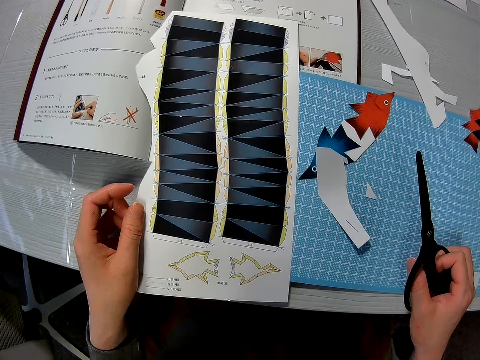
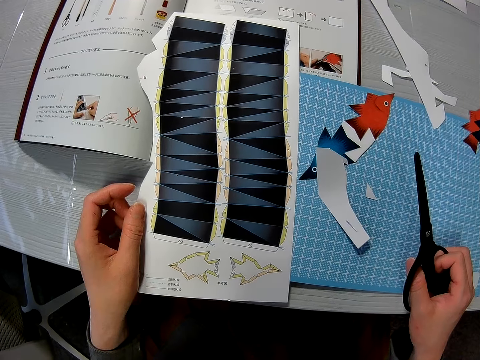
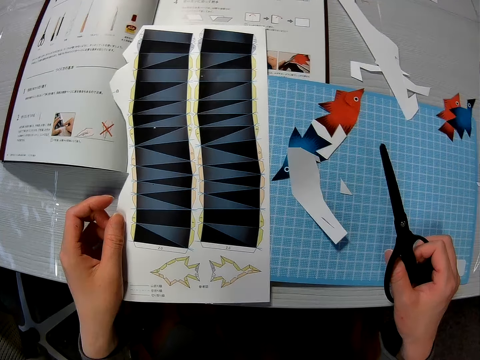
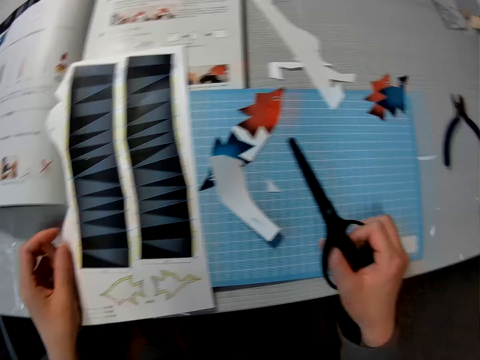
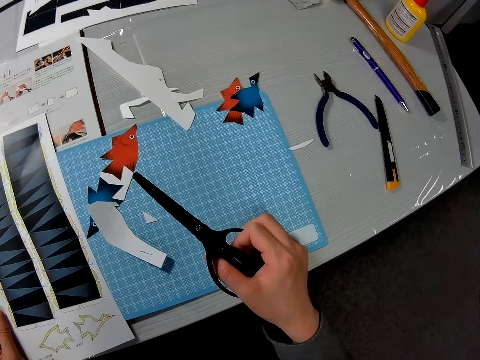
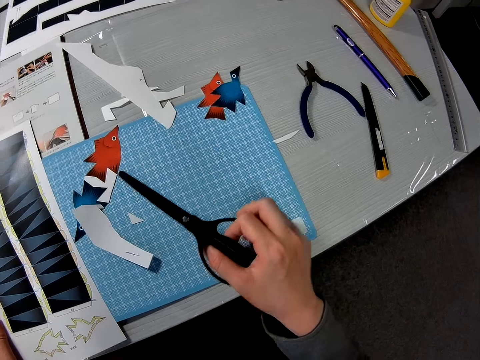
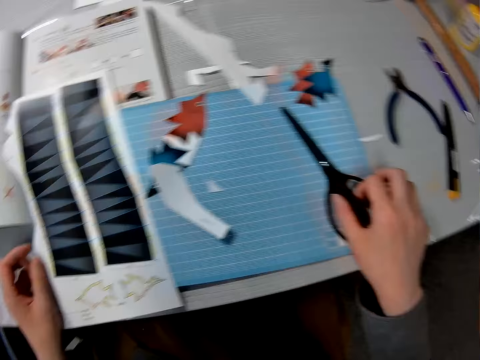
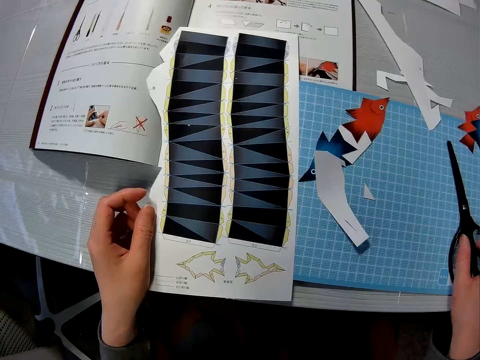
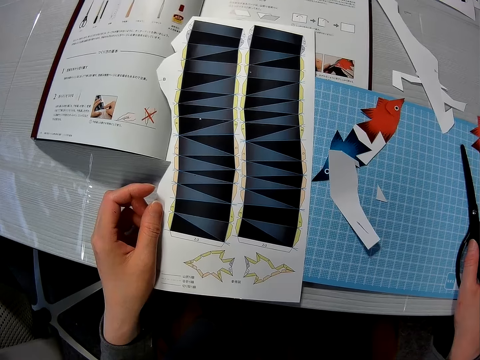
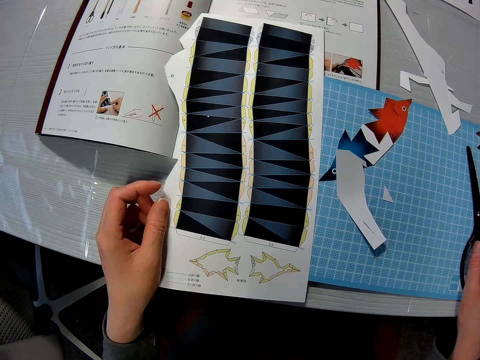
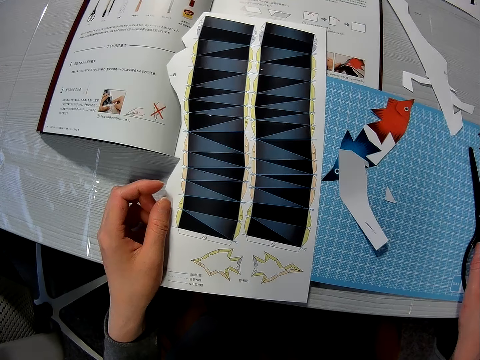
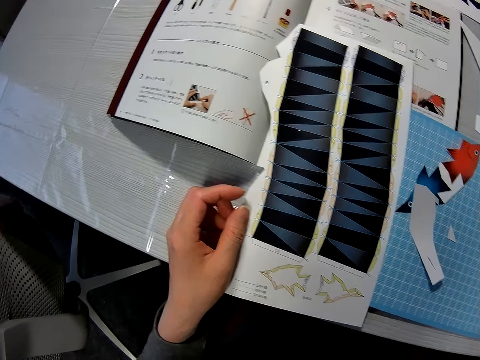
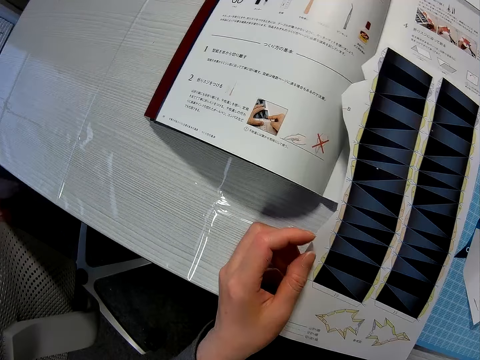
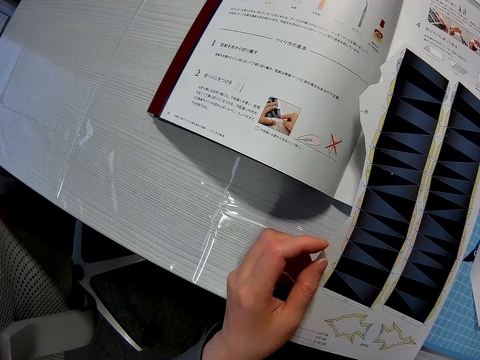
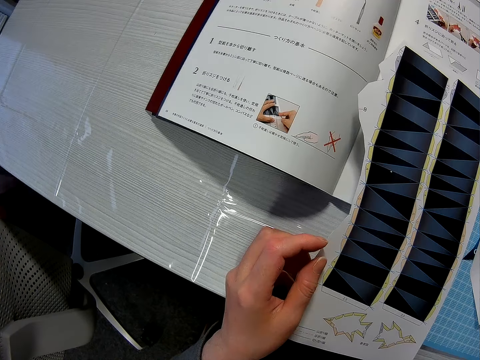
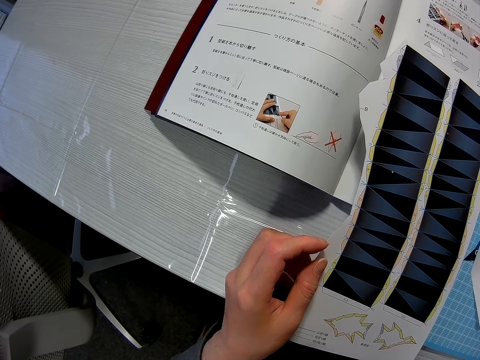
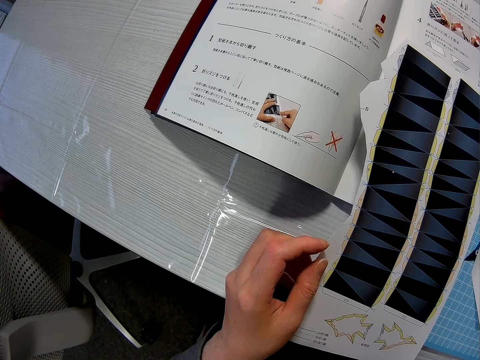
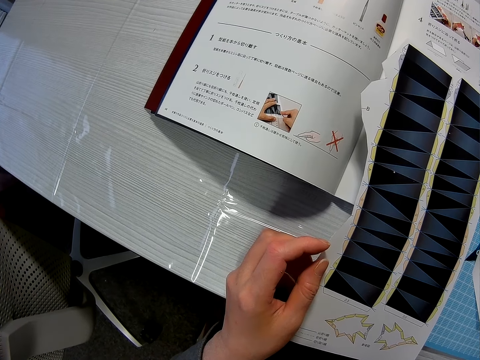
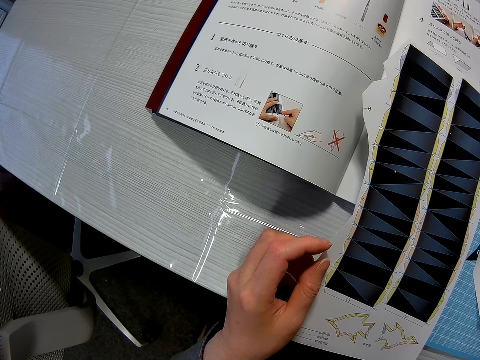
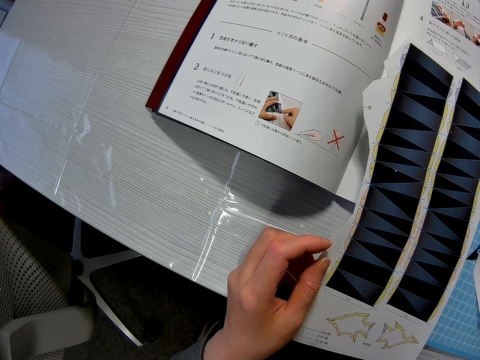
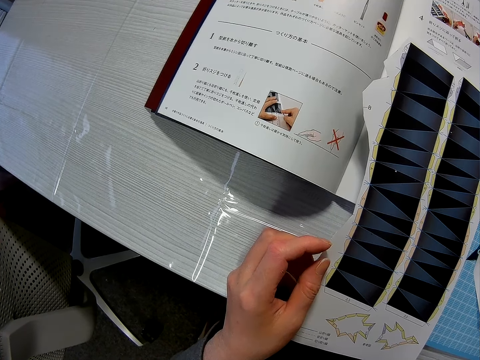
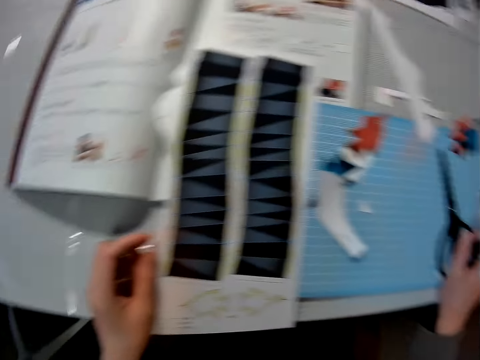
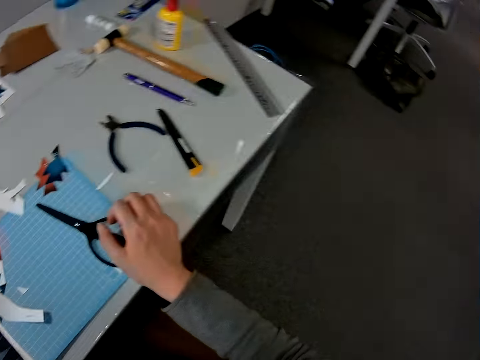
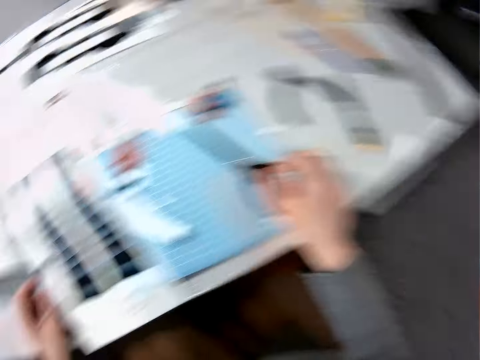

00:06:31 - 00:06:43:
The camera wearer looks at the paper model. They drop the scissors. They look at the sketch book.

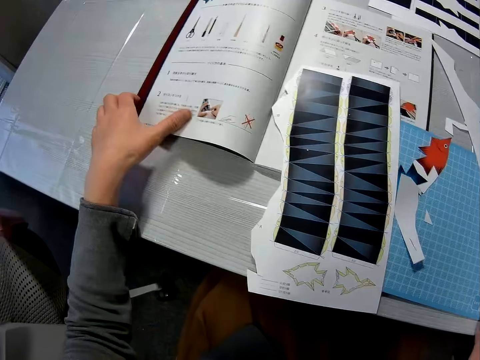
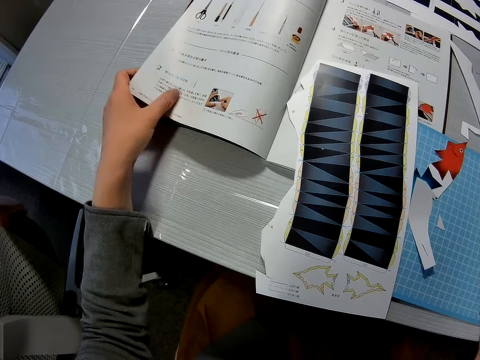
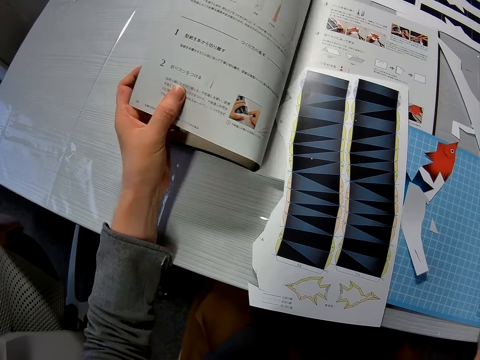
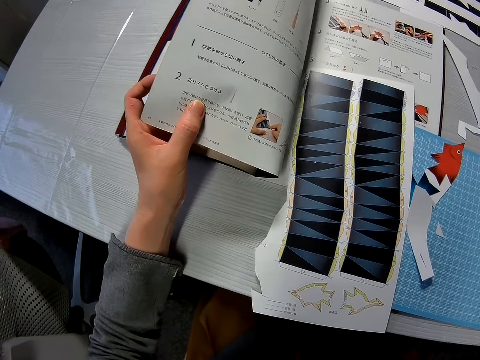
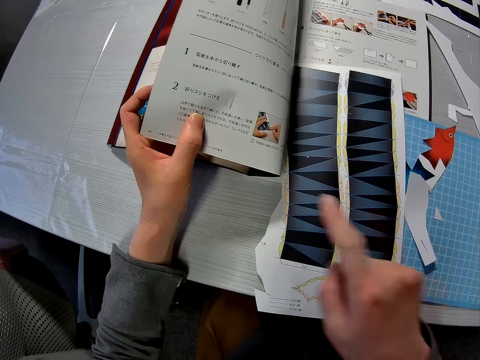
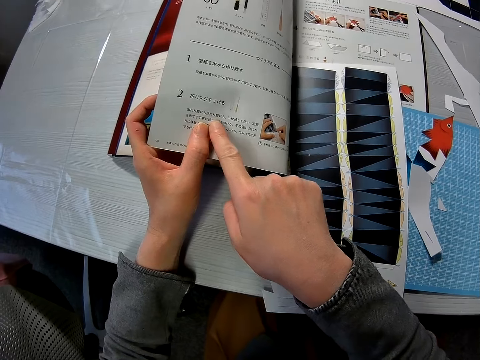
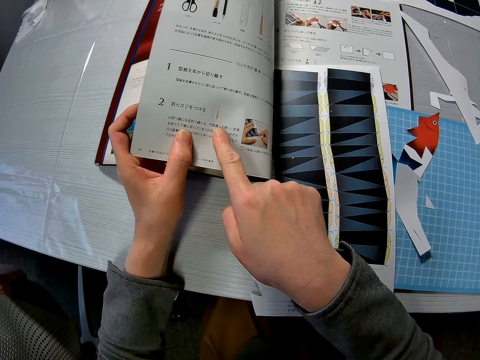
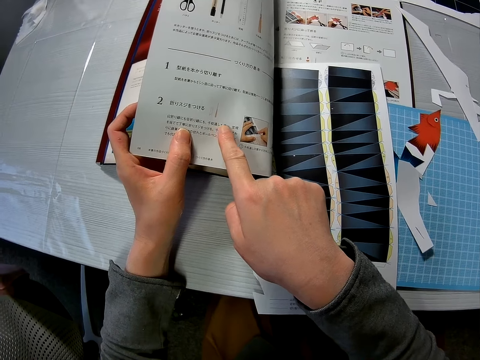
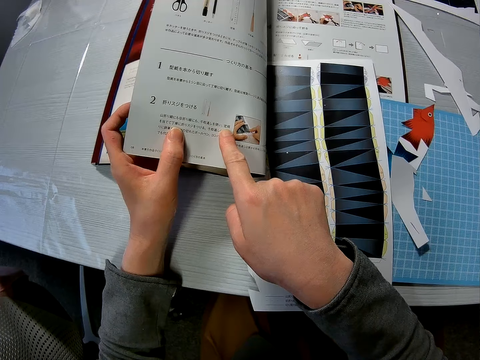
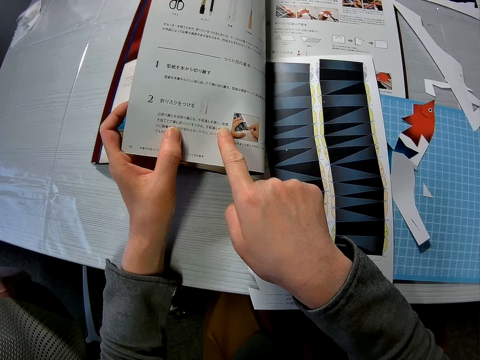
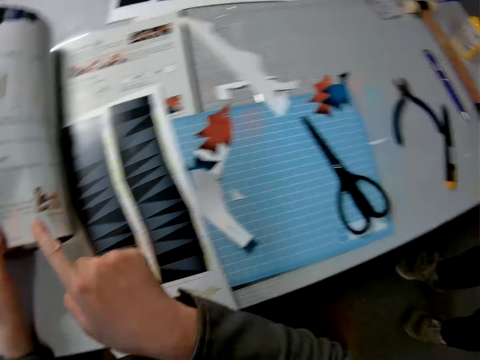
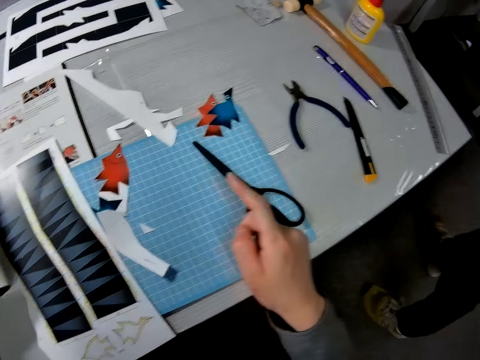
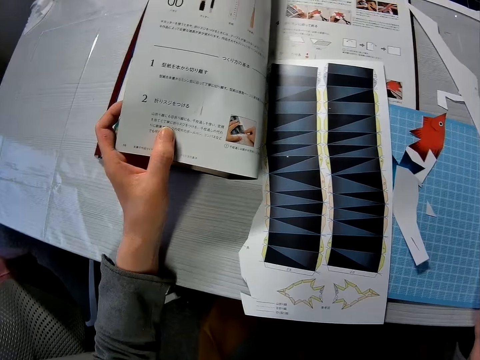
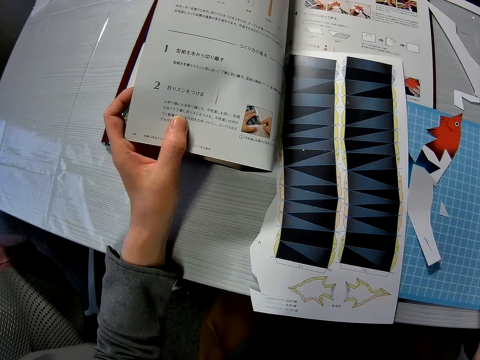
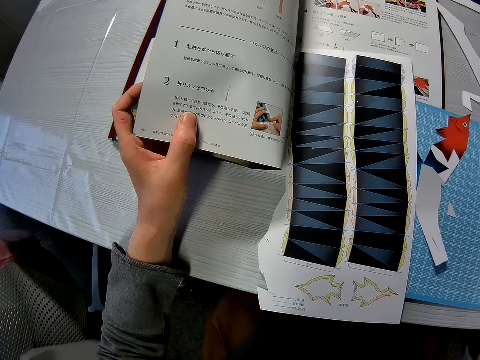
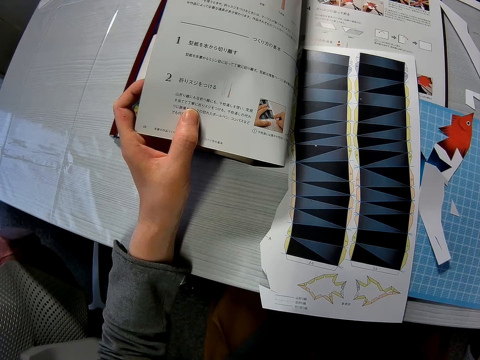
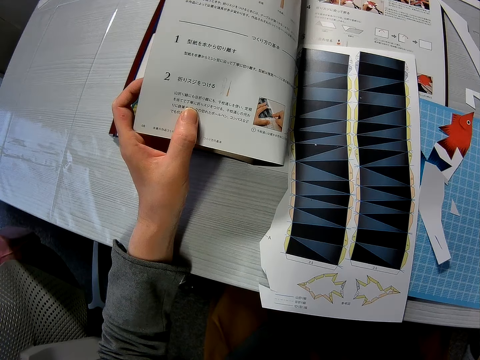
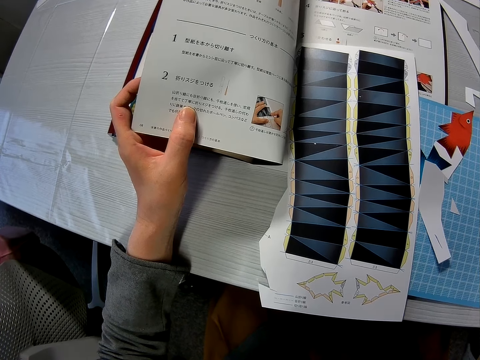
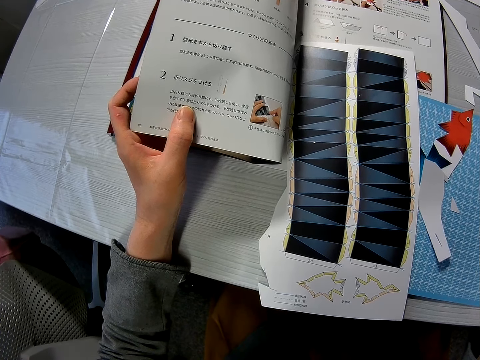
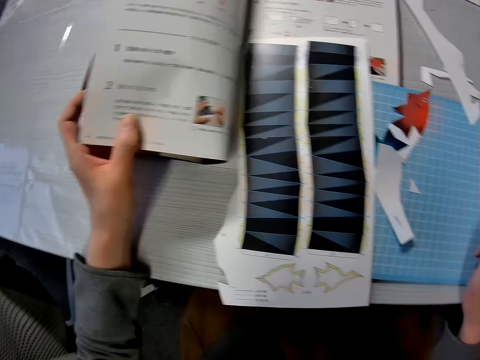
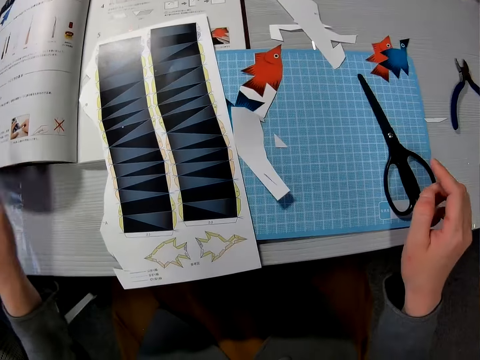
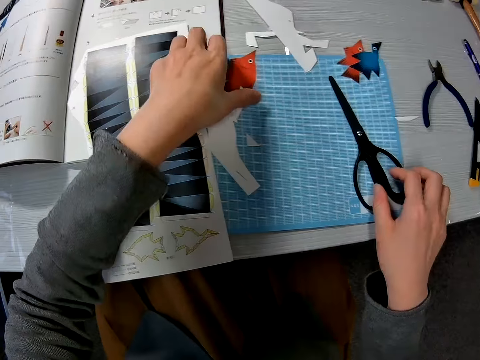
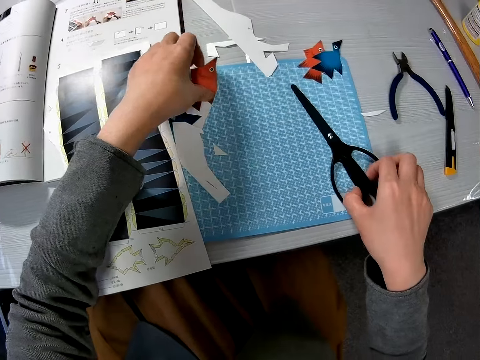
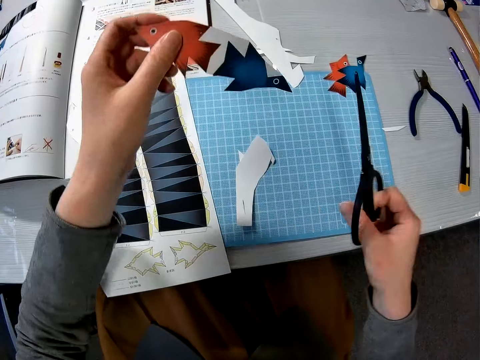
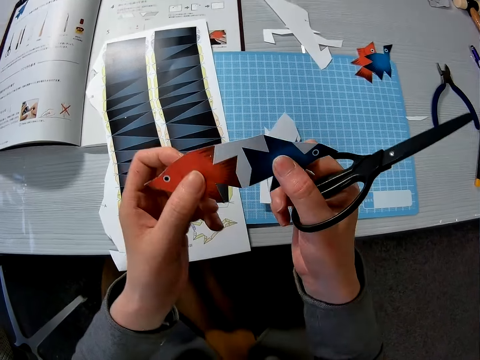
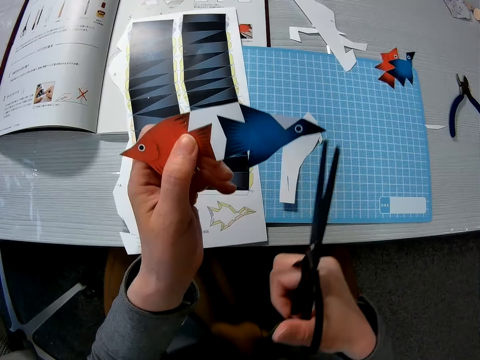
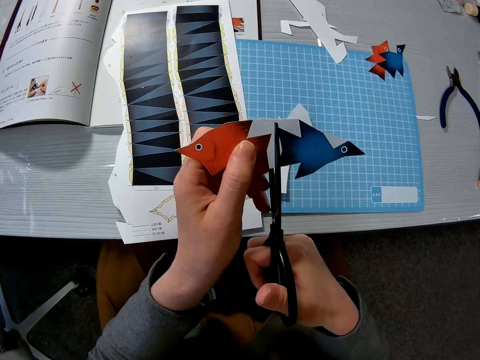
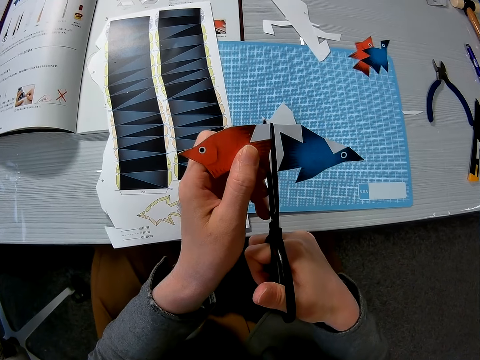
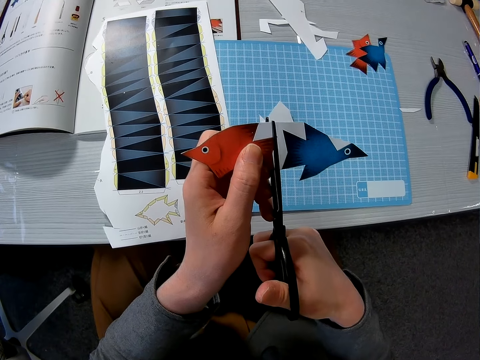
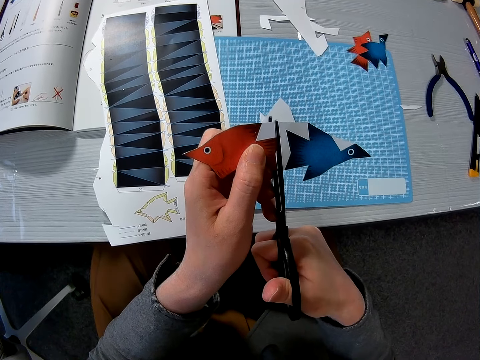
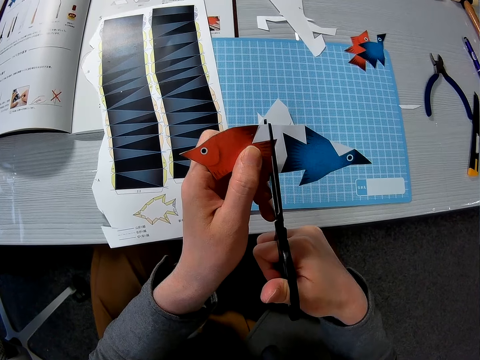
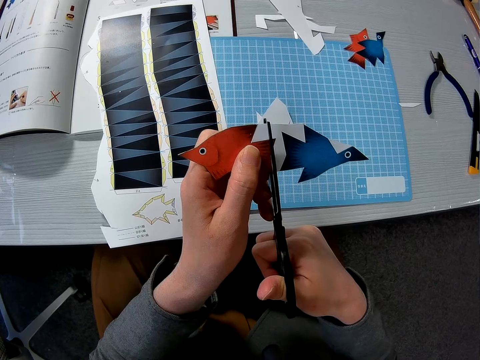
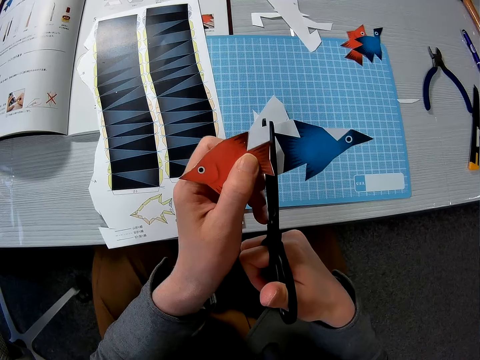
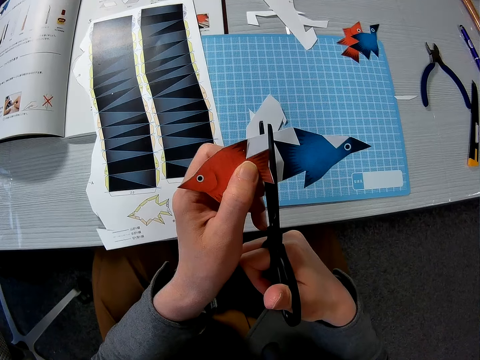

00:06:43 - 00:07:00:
The camera wearer touches the sketch book. He points his finger on the sketch book. A man stands close to the table. The camera wearer looks at the sketch book. He takes the paper model, takes the scissors and cuts the paper model with the scissors.
